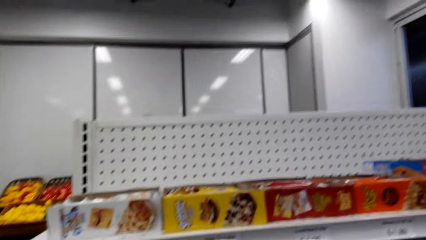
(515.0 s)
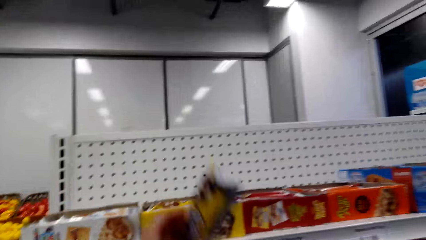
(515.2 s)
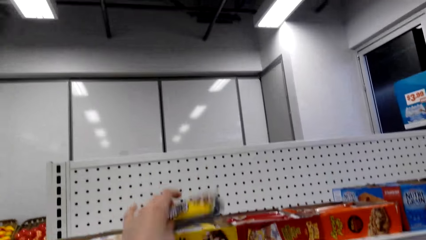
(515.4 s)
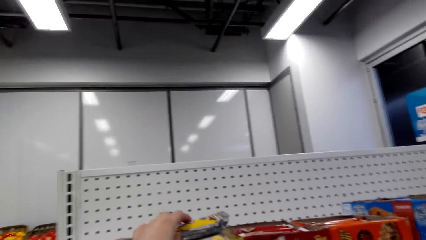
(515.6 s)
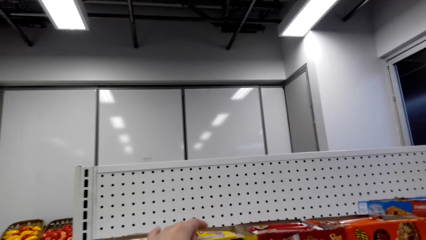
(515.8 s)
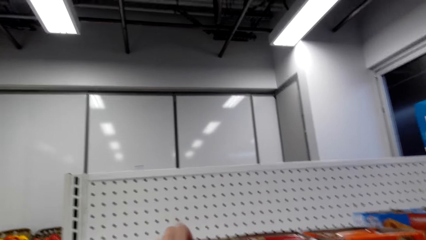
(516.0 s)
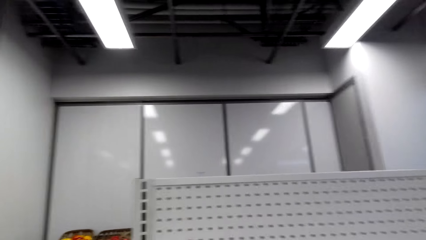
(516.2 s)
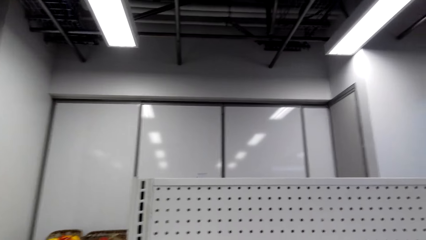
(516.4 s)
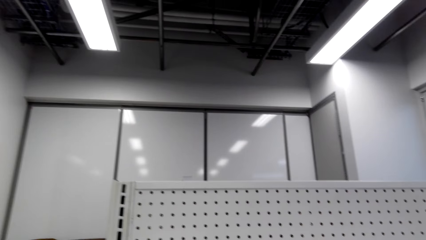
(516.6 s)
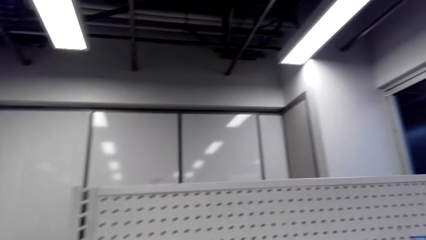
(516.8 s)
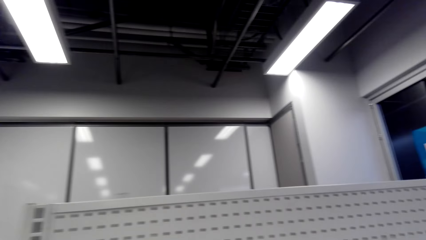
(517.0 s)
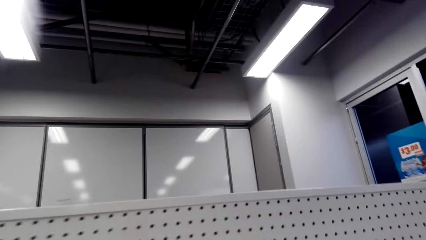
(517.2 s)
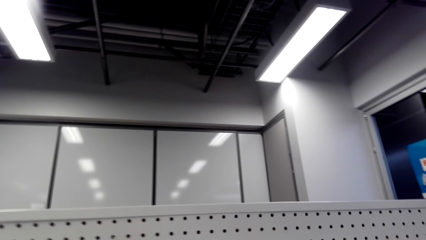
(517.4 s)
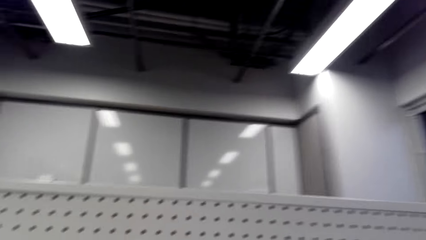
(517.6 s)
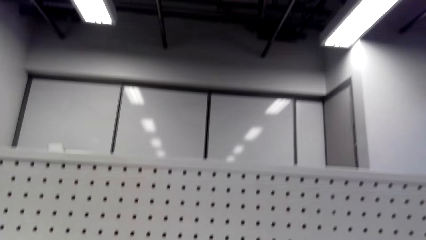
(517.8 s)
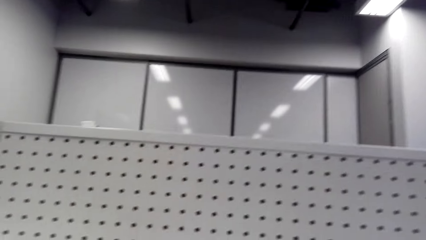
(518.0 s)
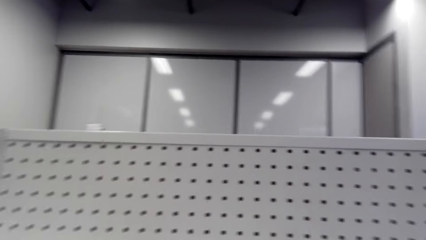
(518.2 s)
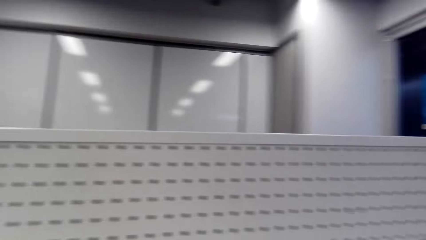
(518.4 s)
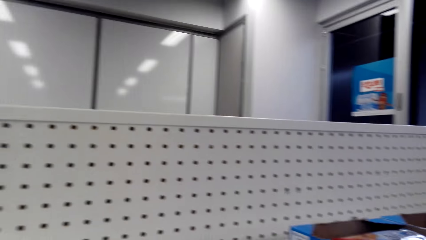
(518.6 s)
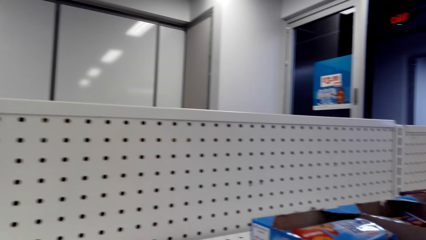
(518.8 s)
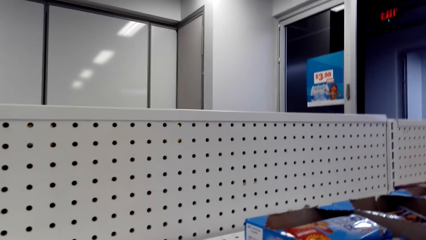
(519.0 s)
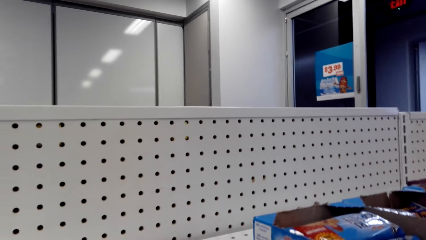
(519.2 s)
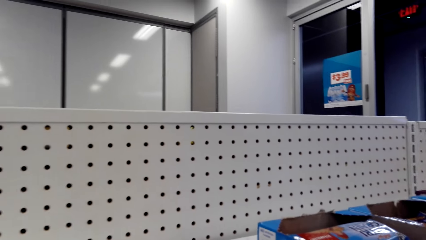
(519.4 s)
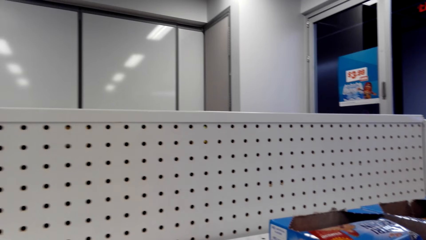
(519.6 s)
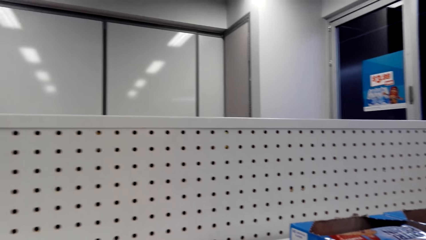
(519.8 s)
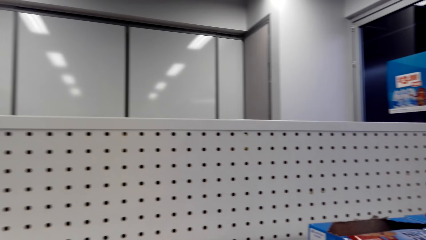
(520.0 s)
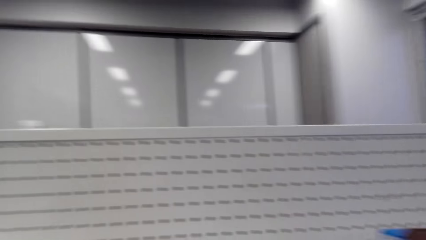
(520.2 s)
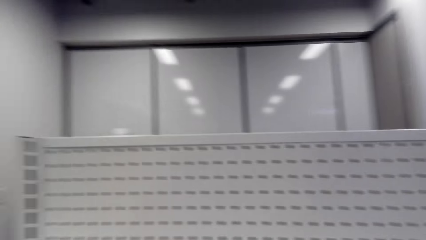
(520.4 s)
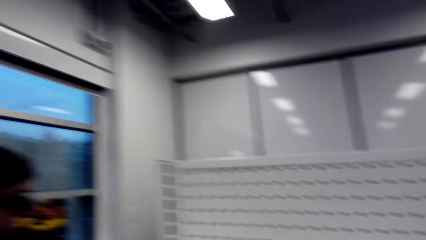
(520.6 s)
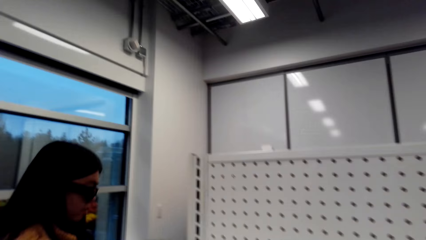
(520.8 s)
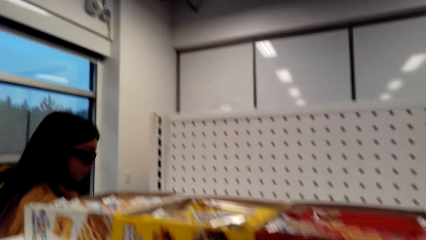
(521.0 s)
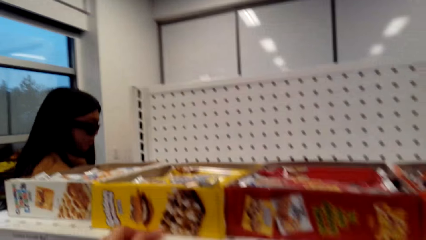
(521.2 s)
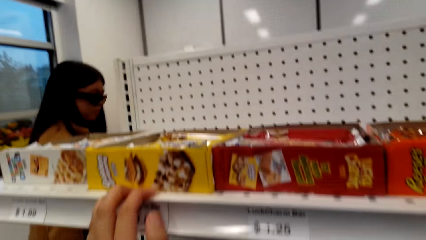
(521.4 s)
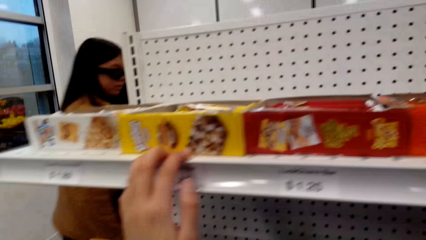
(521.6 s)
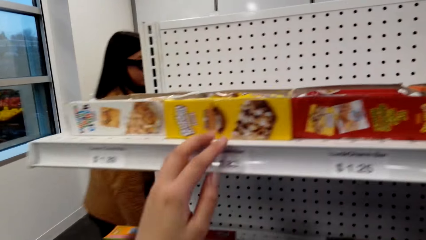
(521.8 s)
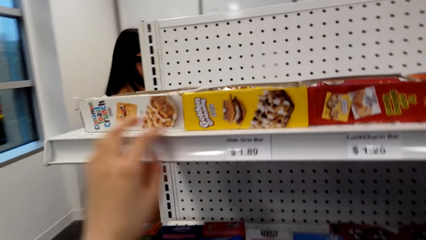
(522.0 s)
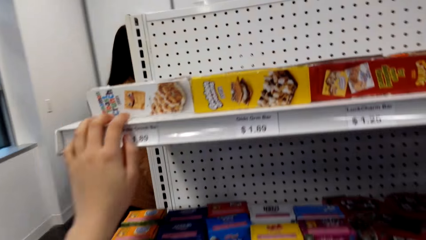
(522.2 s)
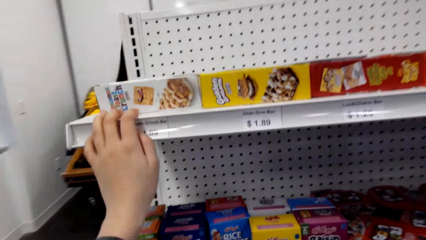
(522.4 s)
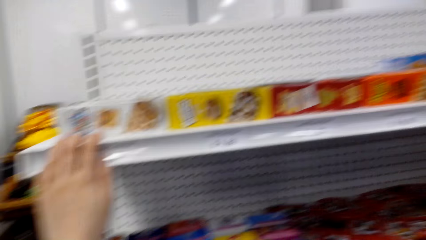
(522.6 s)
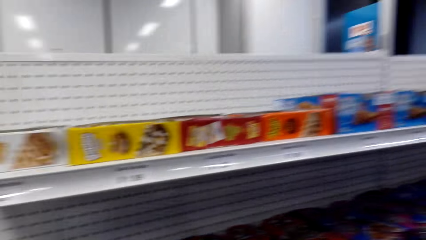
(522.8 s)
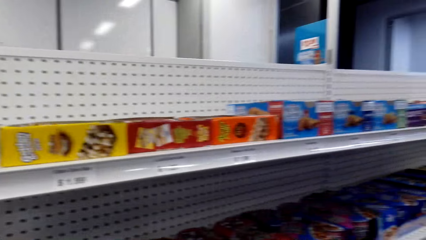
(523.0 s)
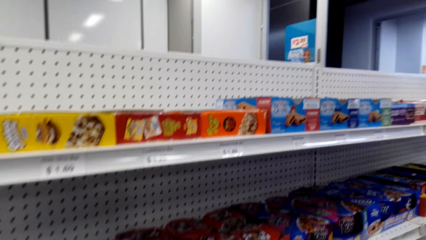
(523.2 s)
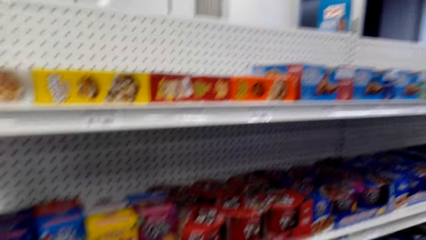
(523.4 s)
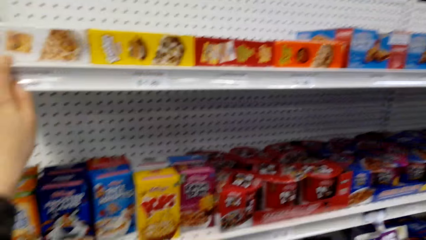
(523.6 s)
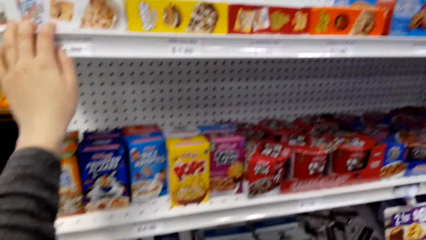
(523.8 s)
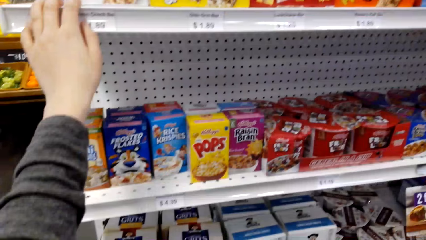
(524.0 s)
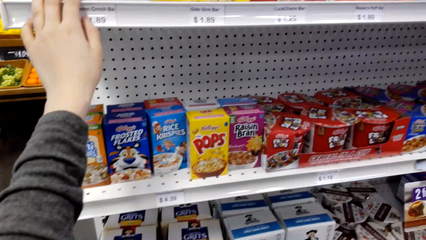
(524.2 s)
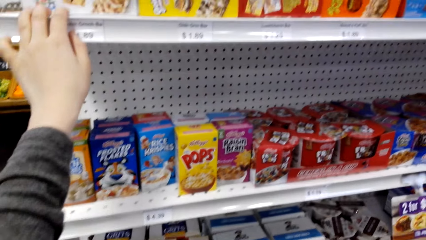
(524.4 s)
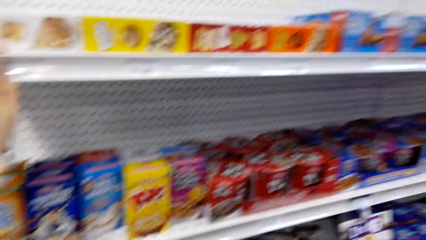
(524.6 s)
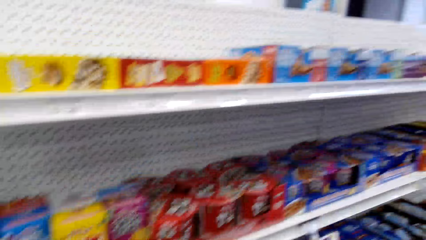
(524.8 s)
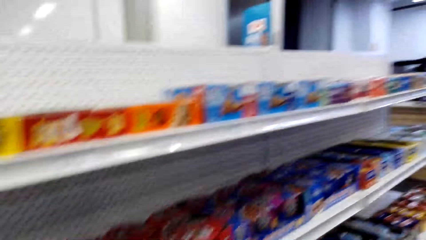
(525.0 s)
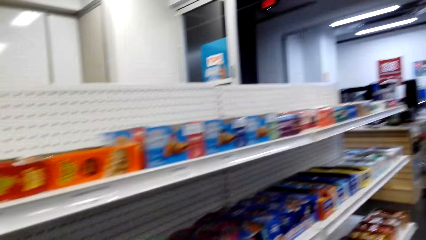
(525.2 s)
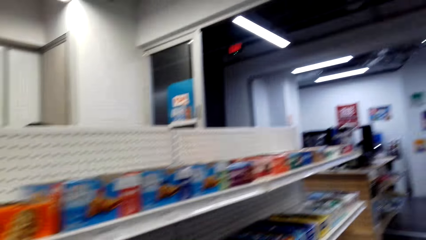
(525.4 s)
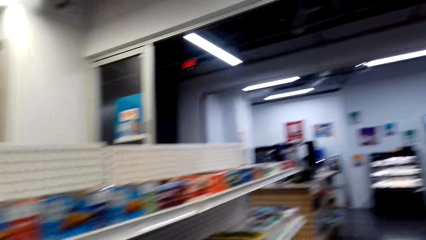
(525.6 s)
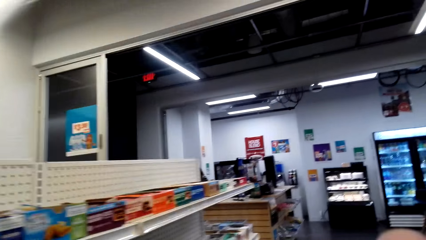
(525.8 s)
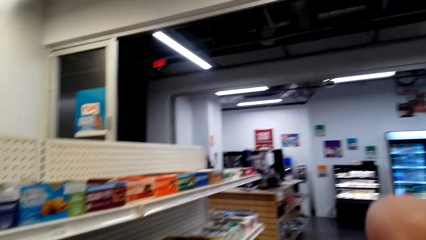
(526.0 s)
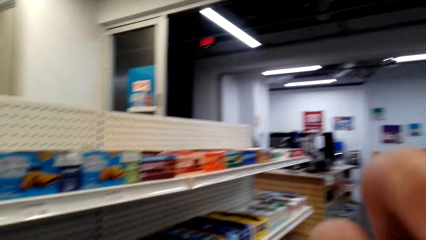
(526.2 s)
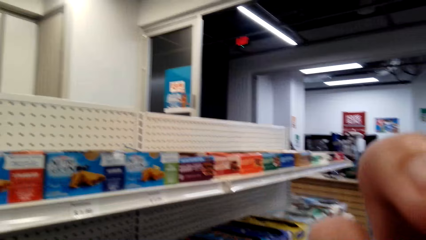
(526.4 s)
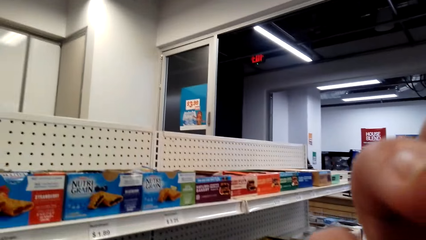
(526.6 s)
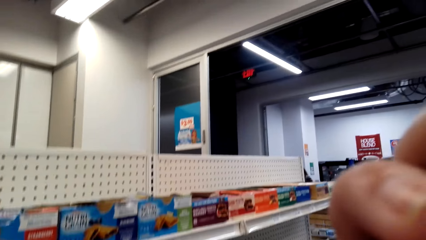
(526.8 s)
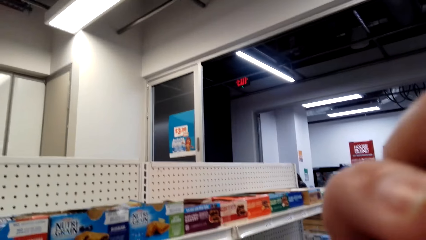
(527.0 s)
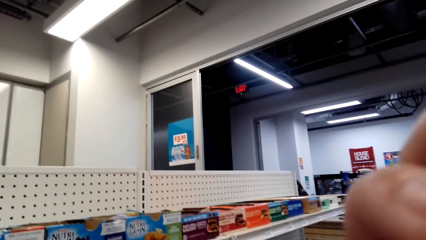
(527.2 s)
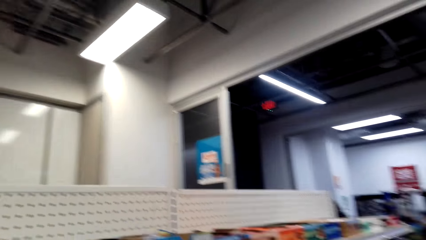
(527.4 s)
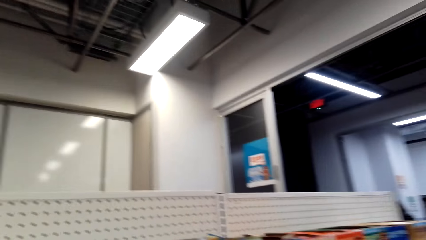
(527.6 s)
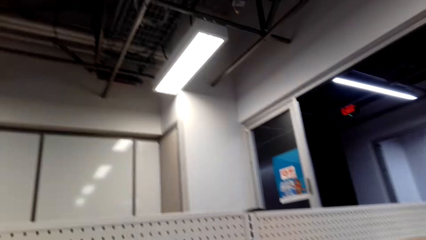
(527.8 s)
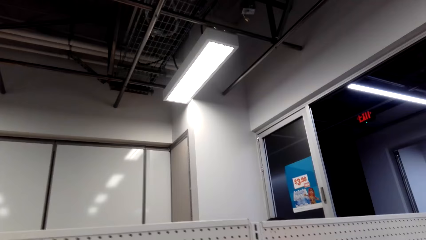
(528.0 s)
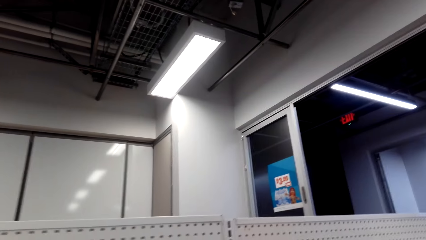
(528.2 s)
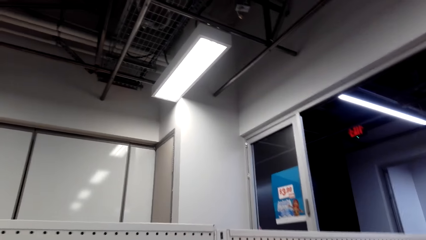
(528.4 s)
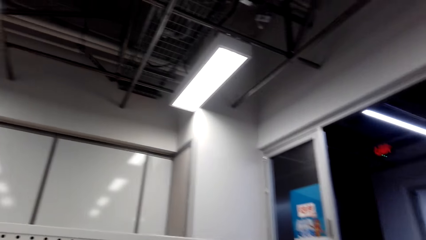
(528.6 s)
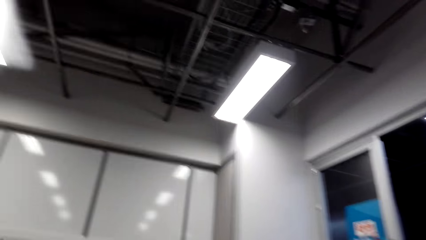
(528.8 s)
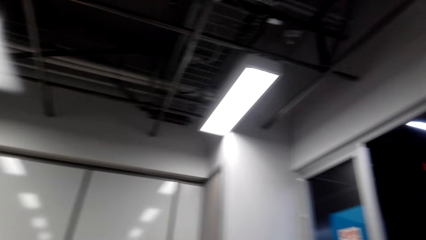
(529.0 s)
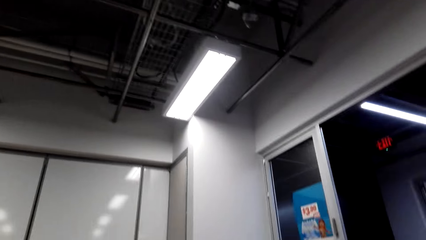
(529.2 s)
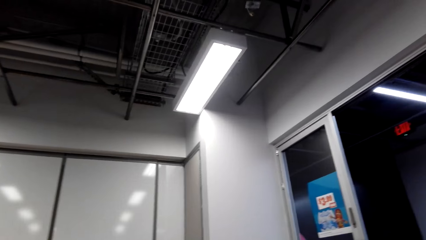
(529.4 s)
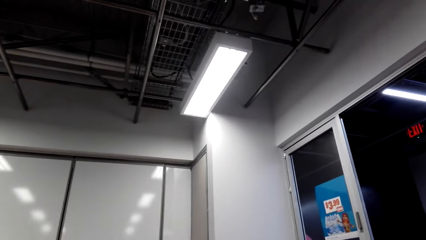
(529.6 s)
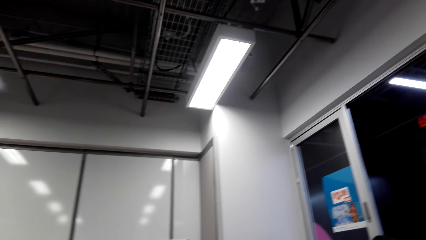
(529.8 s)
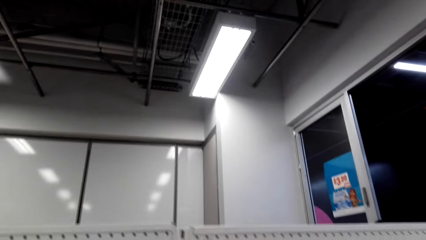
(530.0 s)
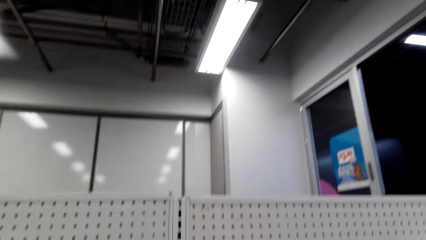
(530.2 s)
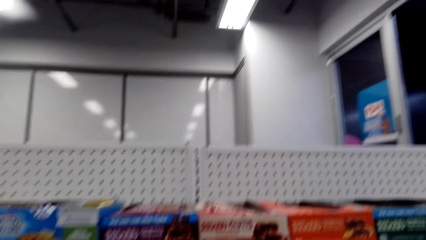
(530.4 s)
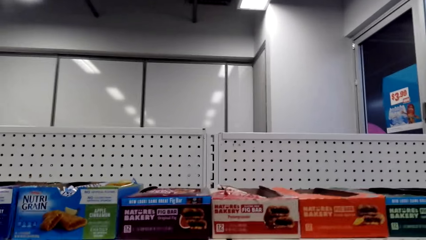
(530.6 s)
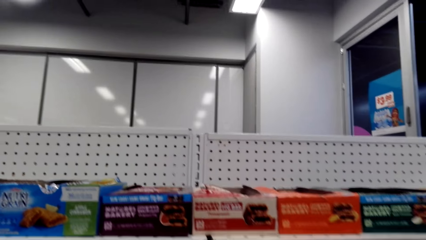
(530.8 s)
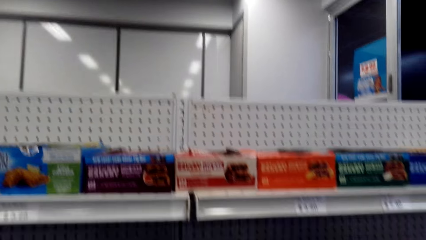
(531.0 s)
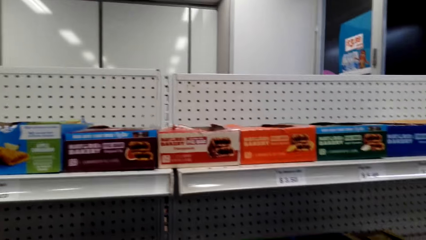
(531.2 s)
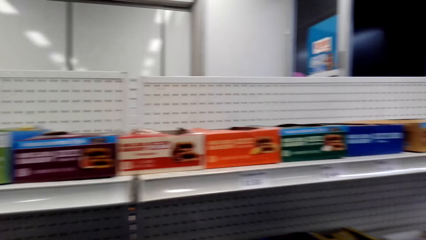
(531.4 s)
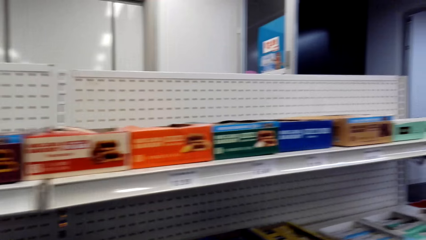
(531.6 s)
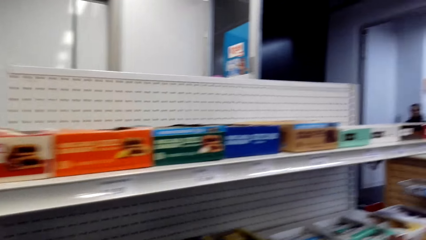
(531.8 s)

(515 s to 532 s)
The camera wearer puts the item on the shelf. She looks around a supermarket. A lady walks around the supermarket. The camera wearer puts her hand on the shelf. She looks at the items on the shelf. She looks around the supermarket. She walks a few steps. She holds her chin. She looks around the supermarket.
